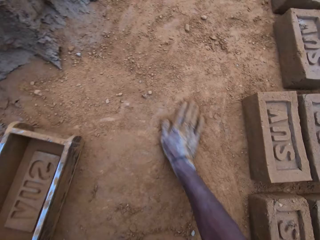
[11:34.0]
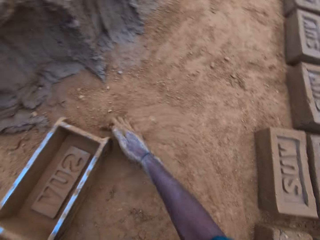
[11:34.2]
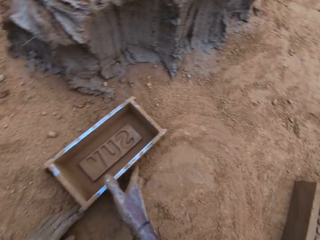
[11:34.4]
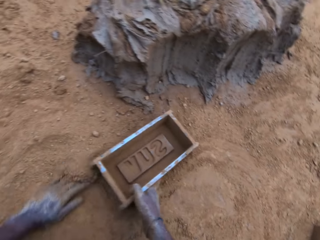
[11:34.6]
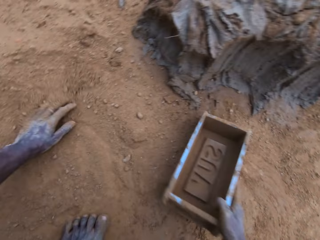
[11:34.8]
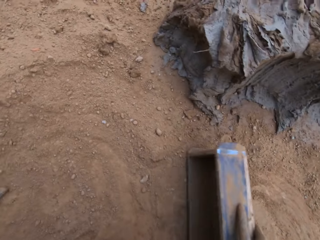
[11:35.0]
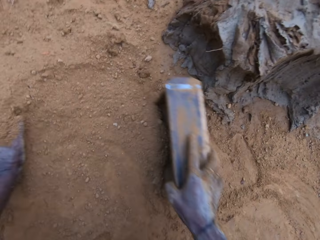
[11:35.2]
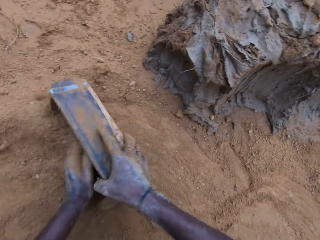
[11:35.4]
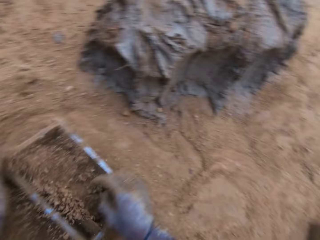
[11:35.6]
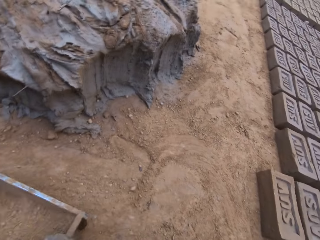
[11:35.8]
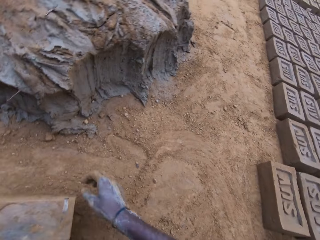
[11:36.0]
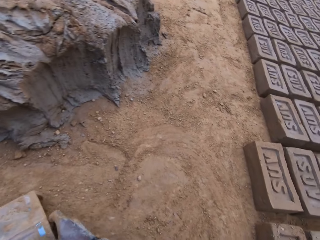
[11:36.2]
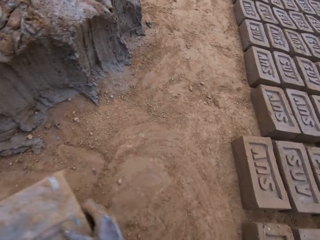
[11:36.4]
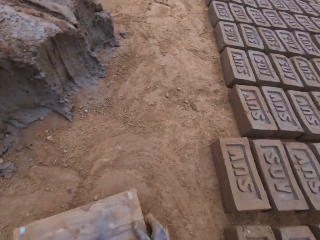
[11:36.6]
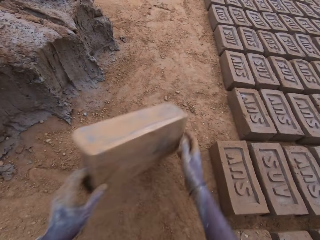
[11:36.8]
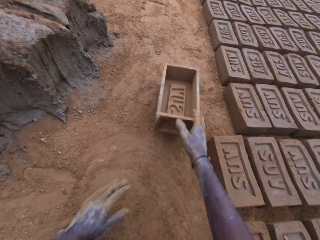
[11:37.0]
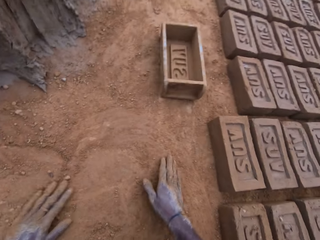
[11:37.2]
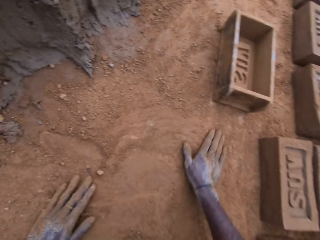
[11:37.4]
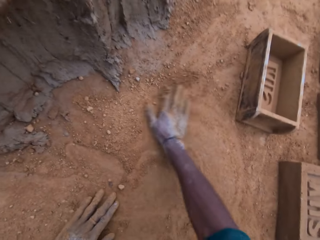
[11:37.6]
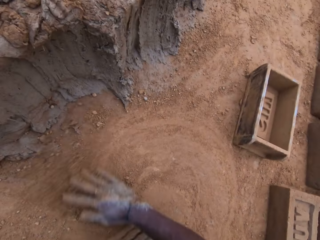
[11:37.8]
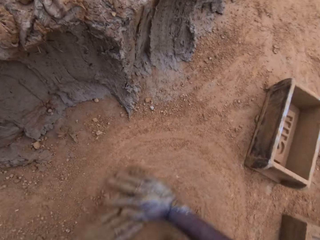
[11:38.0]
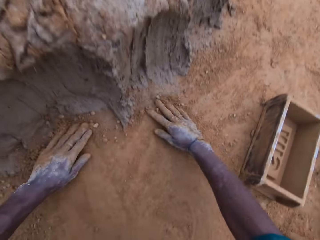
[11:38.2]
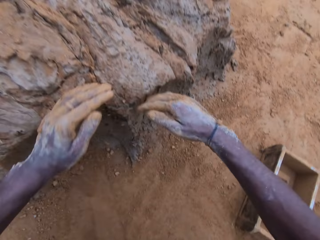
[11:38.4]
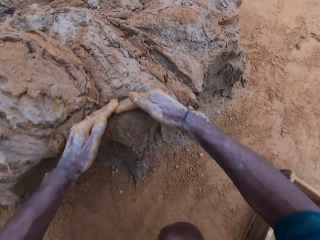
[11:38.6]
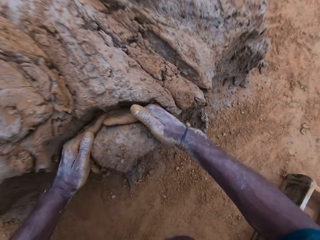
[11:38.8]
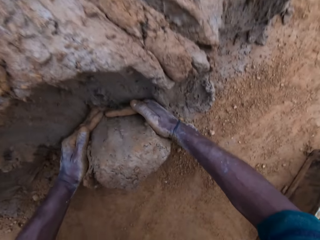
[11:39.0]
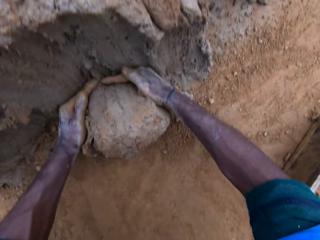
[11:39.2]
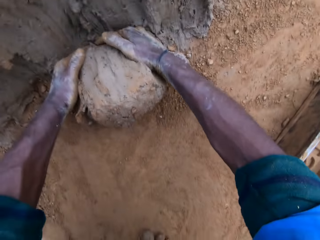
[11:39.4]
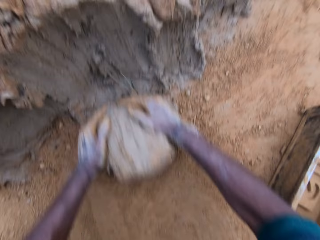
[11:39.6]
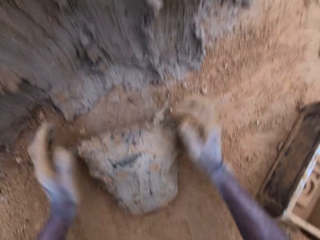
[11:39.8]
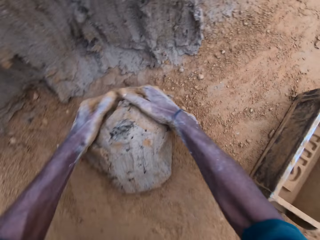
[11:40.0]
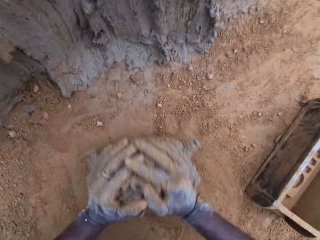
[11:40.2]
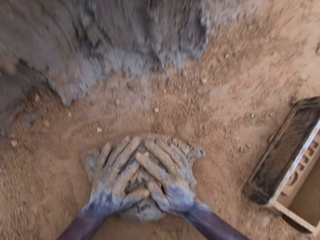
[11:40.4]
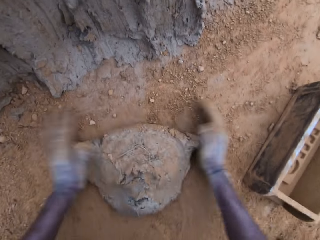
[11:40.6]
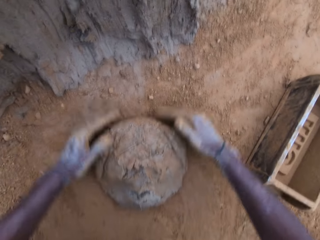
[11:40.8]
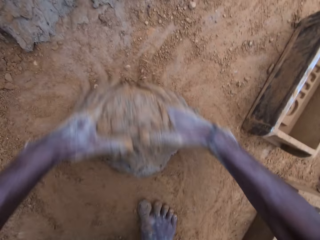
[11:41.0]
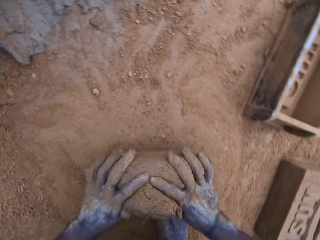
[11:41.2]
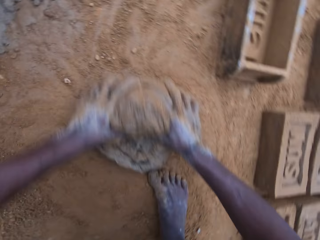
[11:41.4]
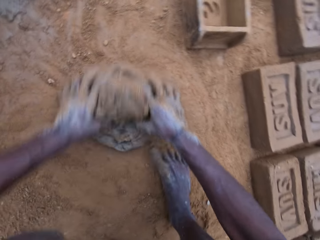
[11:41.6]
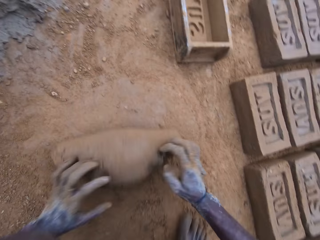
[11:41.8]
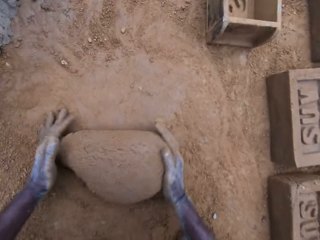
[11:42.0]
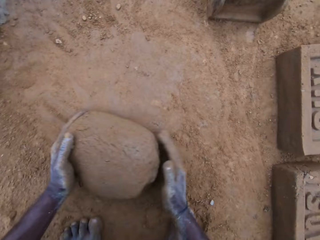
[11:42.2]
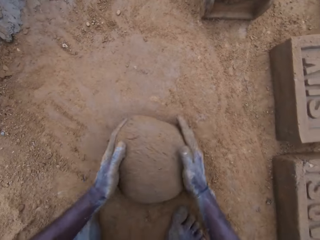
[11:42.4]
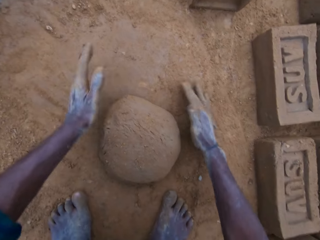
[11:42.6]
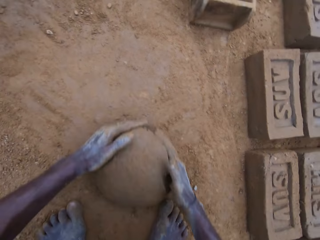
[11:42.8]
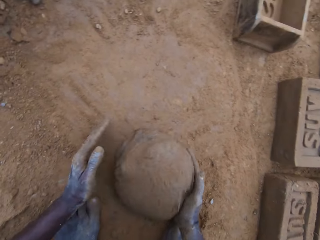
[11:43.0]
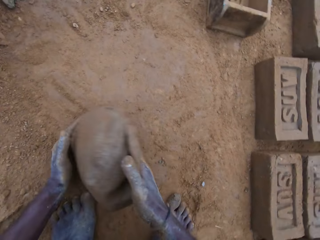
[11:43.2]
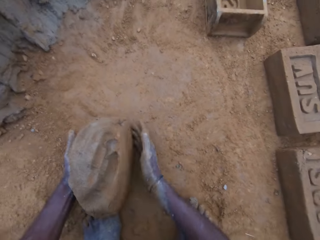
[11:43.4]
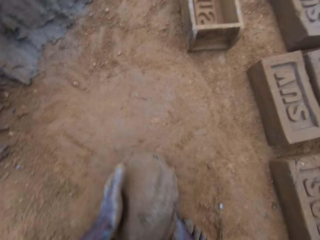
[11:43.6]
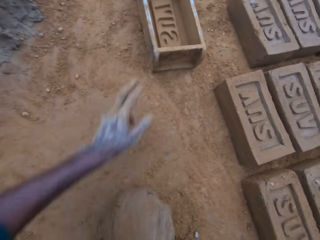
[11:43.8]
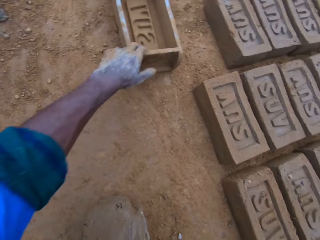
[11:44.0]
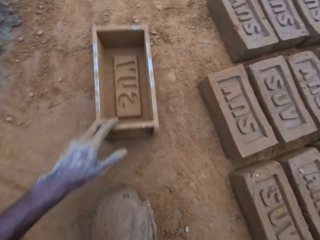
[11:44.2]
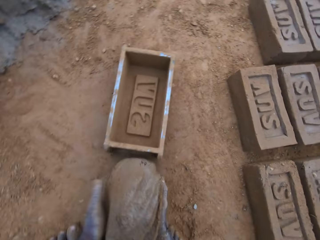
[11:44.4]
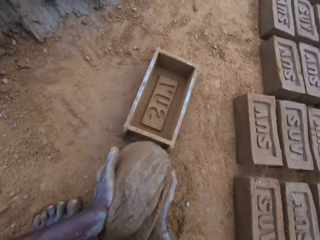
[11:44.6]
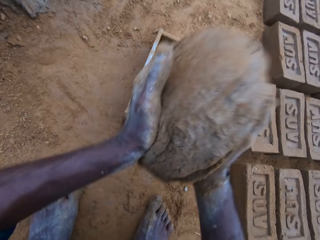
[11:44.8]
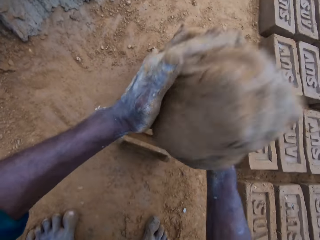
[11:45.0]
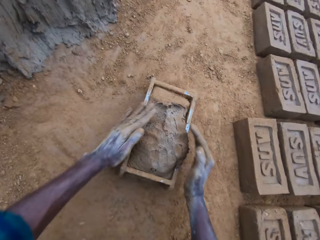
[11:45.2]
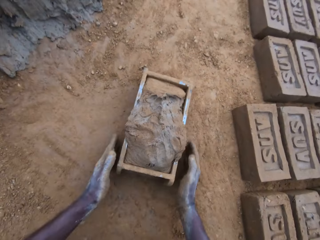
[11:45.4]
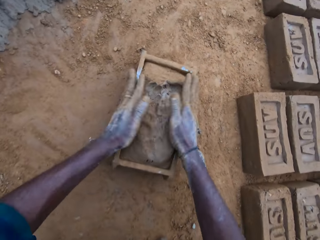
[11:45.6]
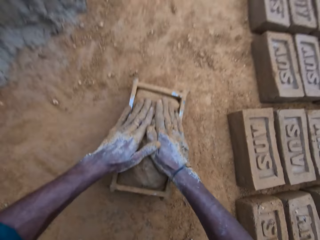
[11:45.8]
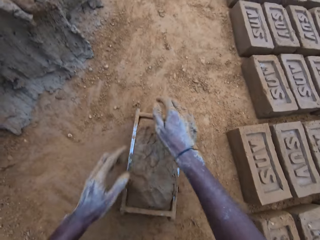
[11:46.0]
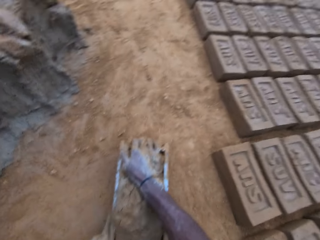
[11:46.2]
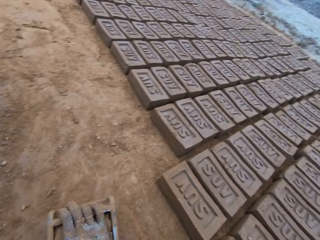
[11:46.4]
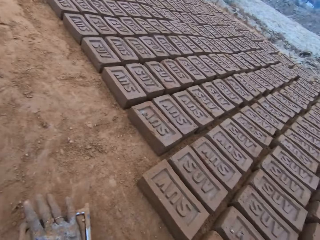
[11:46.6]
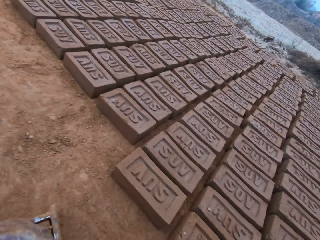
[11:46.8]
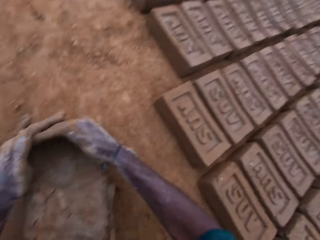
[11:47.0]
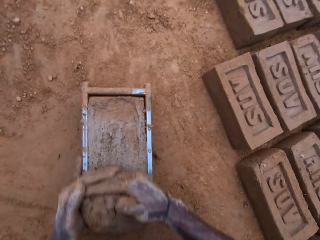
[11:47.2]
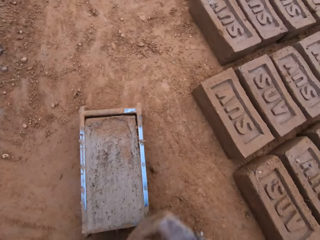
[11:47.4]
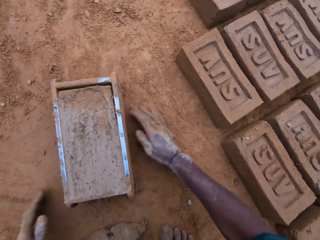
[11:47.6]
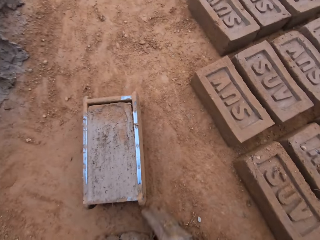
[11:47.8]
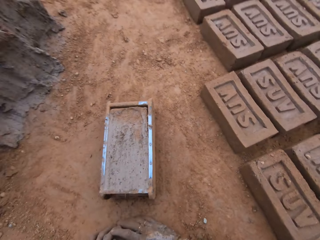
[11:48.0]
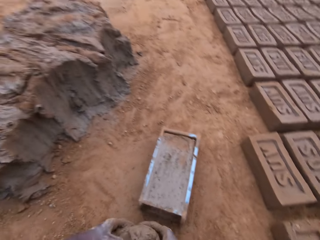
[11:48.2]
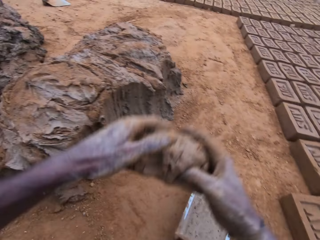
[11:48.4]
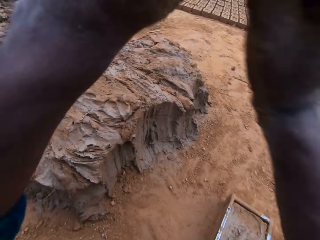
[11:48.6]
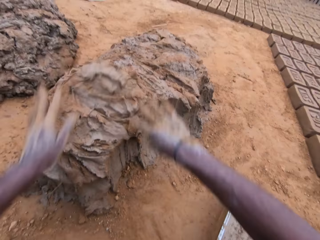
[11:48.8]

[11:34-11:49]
The camera wearer carries the mold on the ground. He spreads soil on the ground. He rubs his hands on the ground. He wipes the mold with soil. He pours sand into the mold. He drops the mold near the mud or mortar. He spreads soil on the ground. He rubs his hands on the ground. He scoops the mud with his hands. He rolls the mud on the ground. He mixes the mortar on the ground. He pulls the mold closer. He carries the mortar from the ground. He drops the mortar into the mold. He compresses the mud in the mold. He levels the mortar in the mold with his hands. He cuts the mud from the mold.

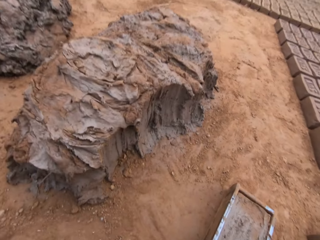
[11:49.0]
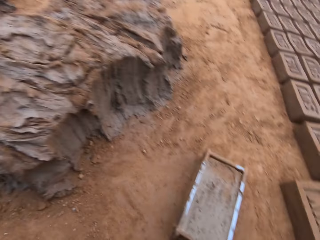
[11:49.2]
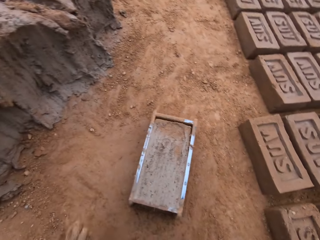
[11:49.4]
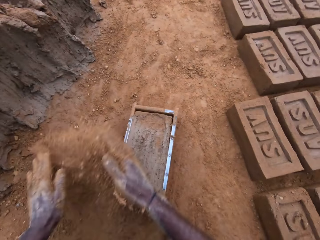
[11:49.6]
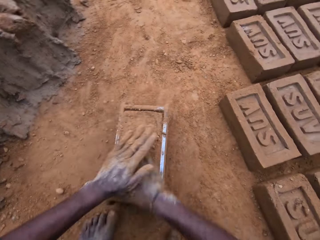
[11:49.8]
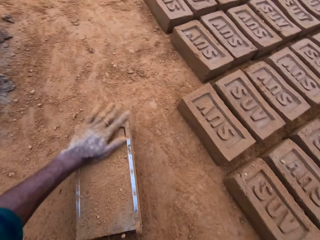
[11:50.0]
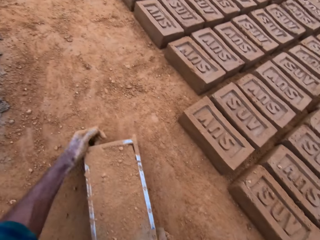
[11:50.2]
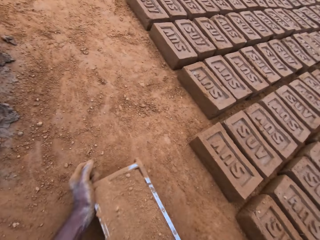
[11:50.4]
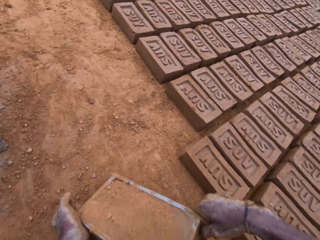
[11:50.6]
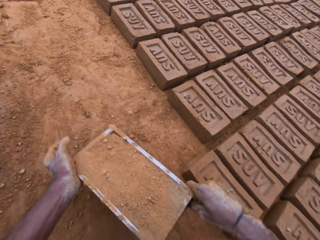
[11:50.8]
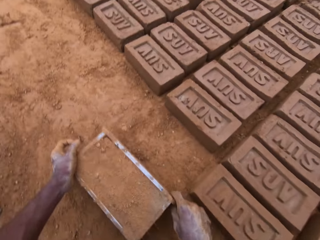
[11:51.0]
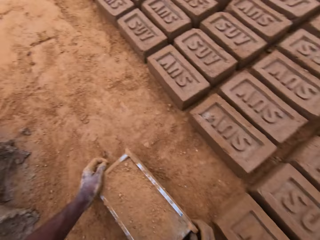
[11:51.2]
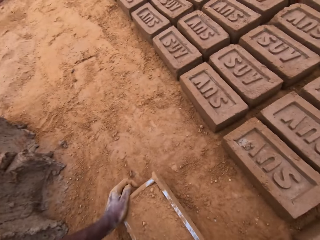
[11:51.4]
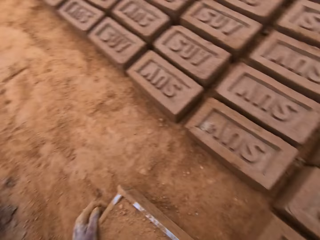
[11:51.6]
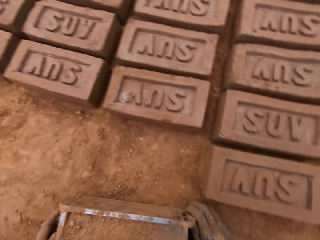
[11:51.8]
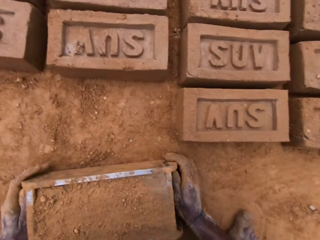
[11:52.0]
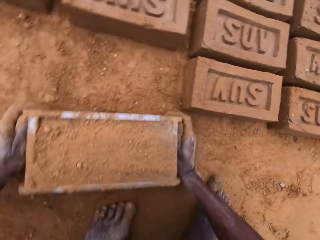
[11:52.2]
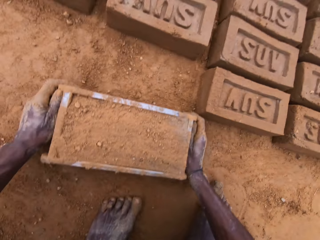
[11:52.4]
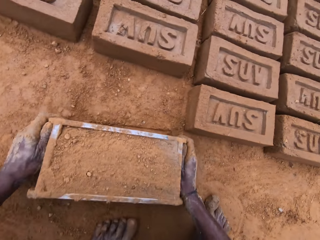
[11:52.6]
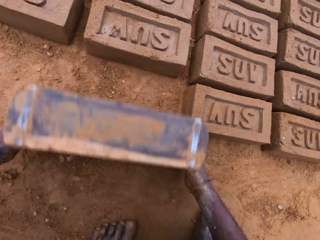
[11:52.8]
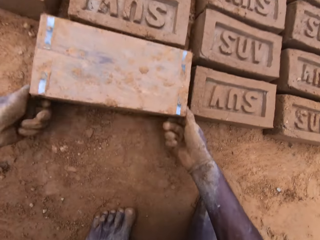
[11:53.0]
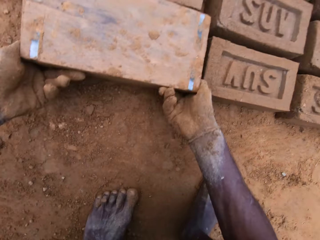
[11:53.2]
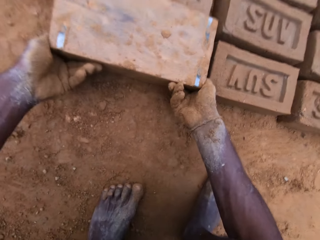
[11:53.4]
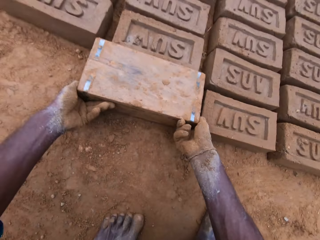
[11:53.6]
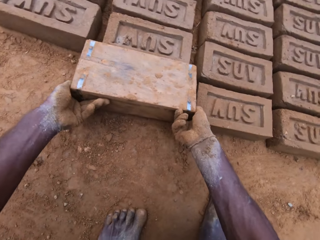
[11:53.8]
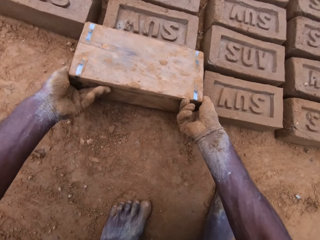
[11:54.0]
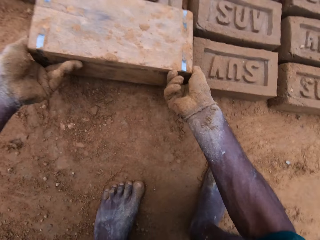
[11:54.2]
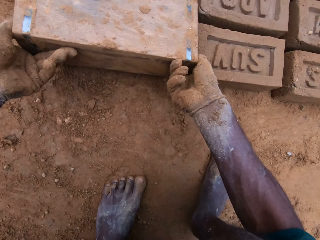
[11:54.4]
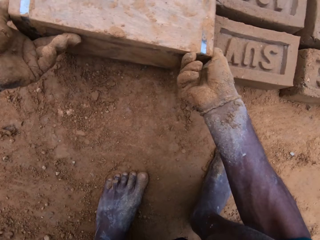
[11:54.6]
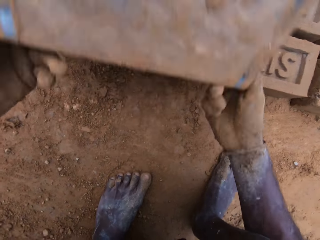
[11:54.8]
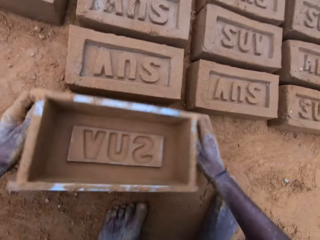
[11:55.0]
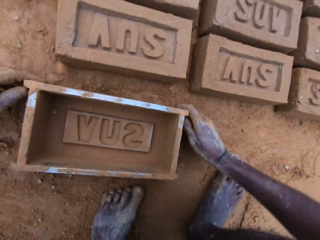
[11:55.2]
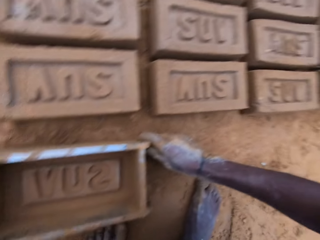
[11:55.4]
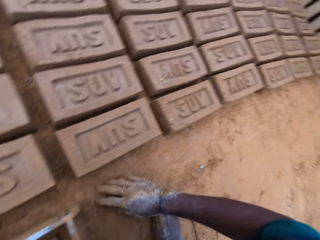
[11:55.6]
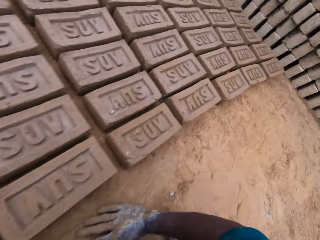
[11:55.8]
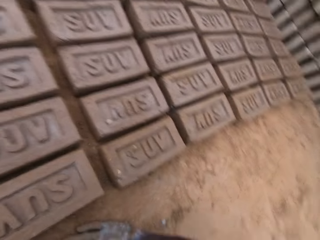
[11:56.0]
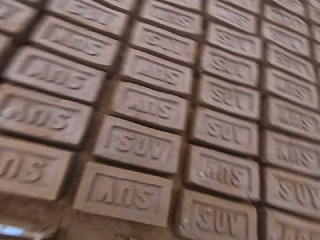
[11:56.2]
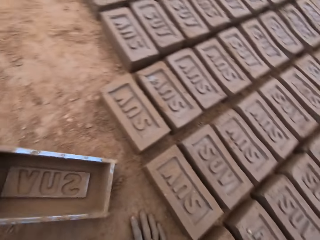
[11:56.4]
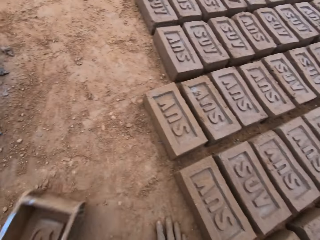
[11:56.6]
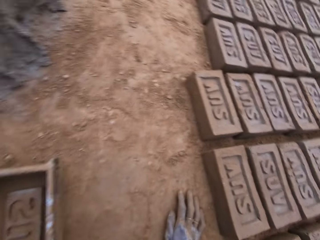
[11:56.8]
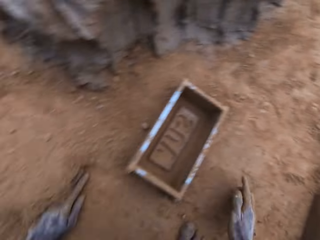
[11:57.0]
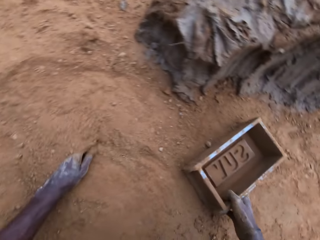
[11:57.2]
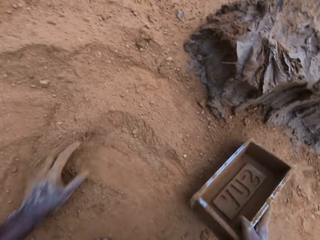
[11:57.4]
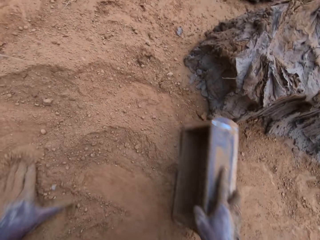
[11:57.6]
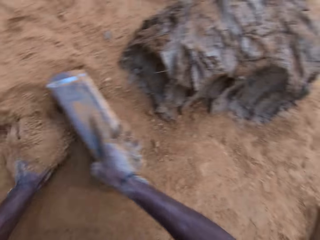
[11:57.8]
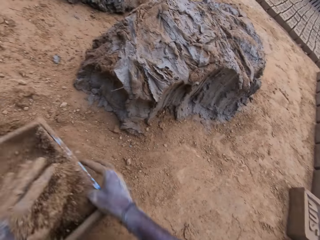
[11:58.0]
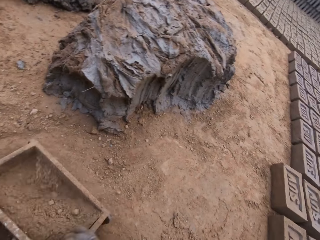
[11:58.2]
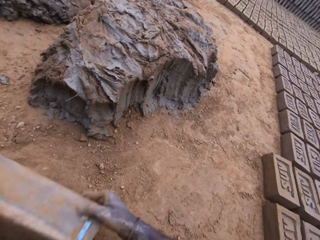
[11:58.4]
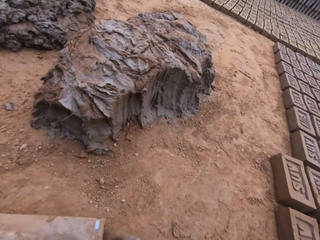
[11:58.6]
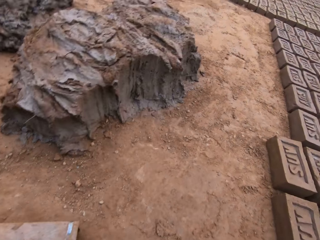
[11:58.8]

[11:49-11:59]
The camera wearer throws the excess mortar. They wipe their hands with soil. They sprinkle soil on the mold. They rub sand on the mold. They spread soil in the mold. They carry the mold. They drop the mold on the ground. They turn the mold upside down. They remove the mold gently. They drop the mold on the ground. They carry the mold on the ground. They spread soil on the ground. They wipe the mold in the soil. They fill the mold with sand.
